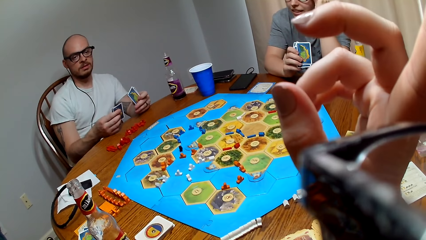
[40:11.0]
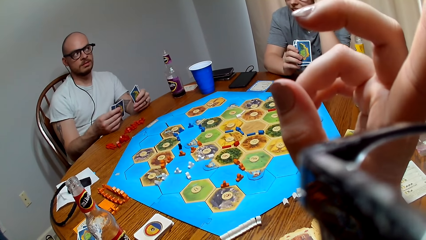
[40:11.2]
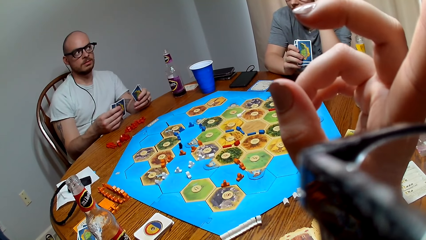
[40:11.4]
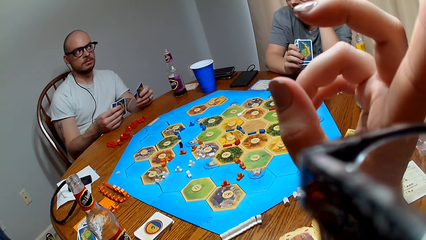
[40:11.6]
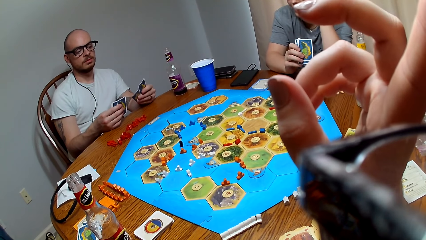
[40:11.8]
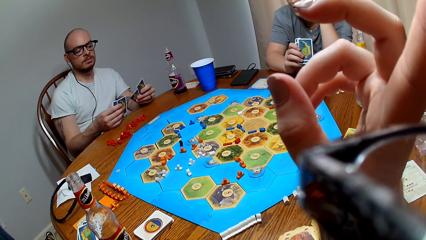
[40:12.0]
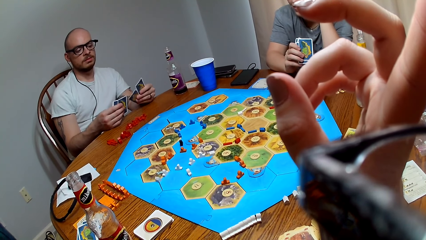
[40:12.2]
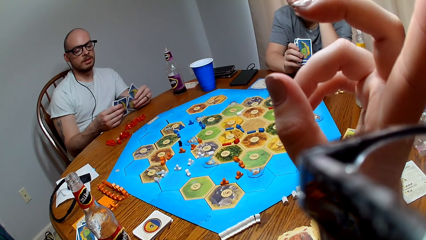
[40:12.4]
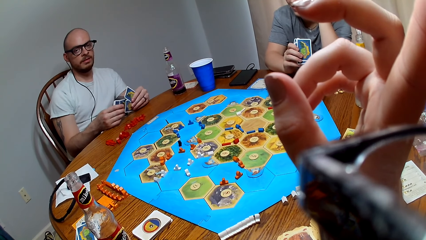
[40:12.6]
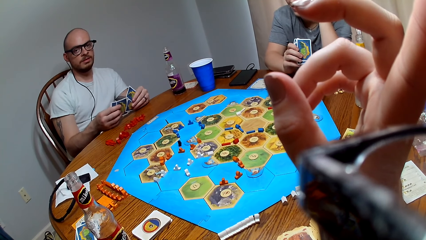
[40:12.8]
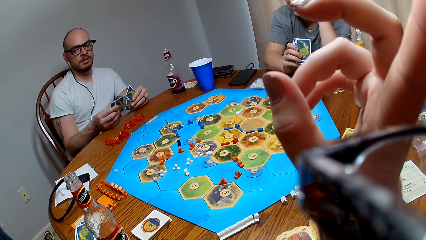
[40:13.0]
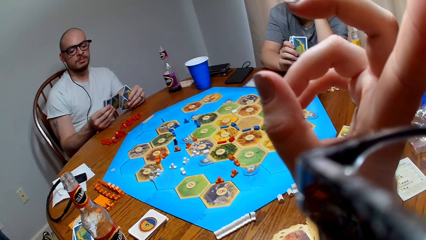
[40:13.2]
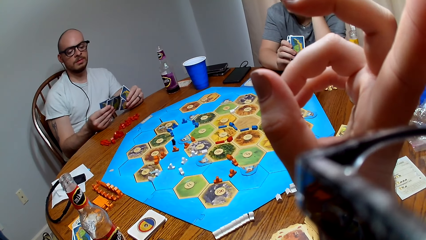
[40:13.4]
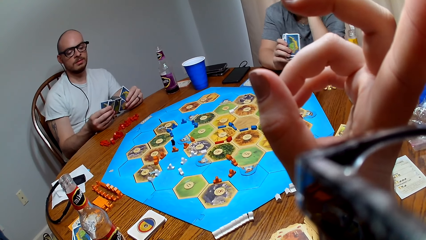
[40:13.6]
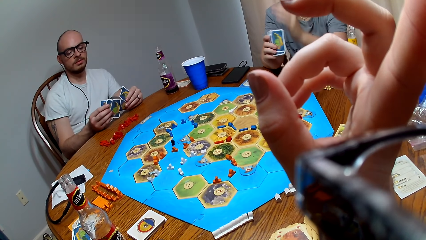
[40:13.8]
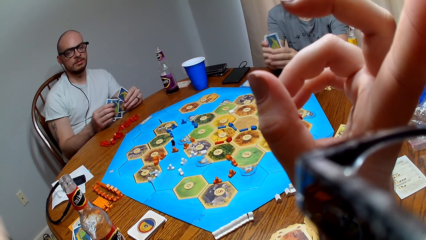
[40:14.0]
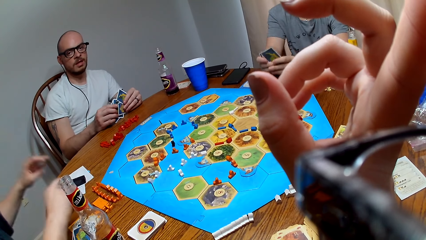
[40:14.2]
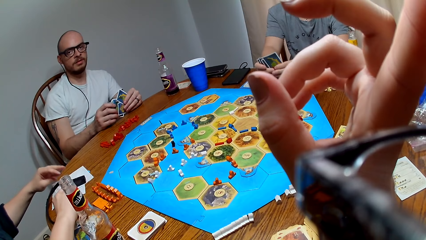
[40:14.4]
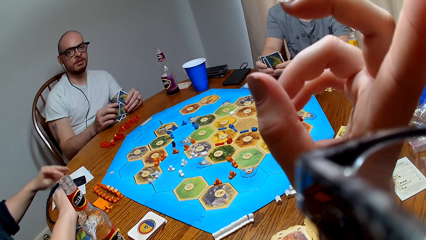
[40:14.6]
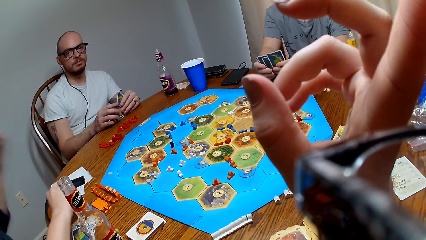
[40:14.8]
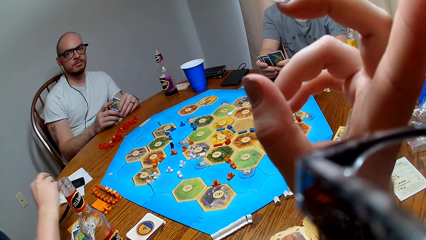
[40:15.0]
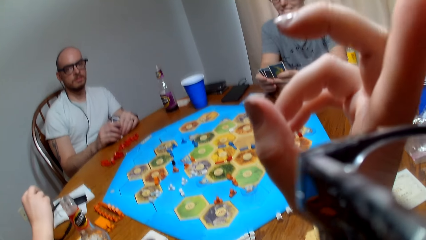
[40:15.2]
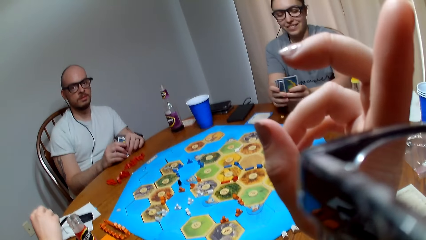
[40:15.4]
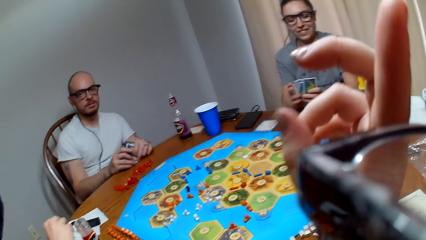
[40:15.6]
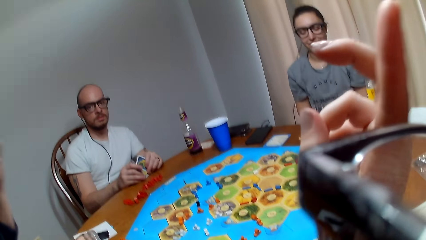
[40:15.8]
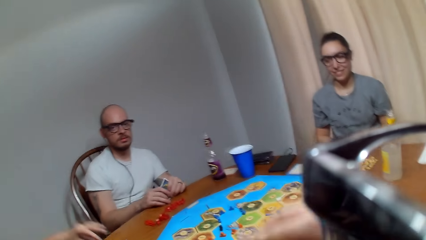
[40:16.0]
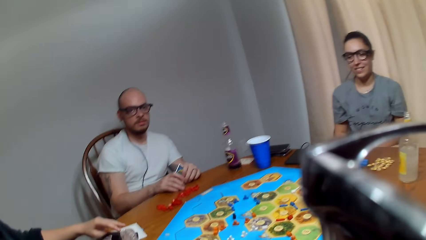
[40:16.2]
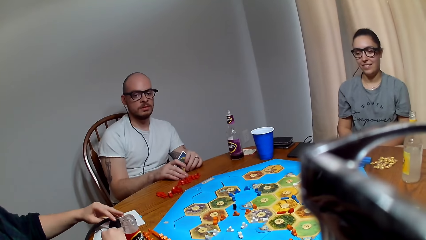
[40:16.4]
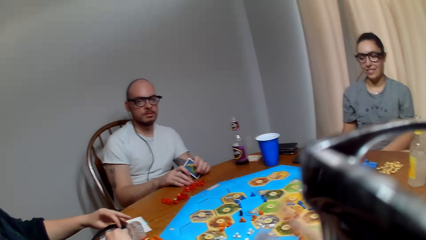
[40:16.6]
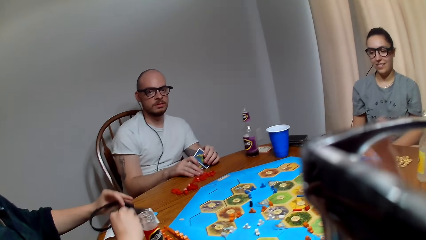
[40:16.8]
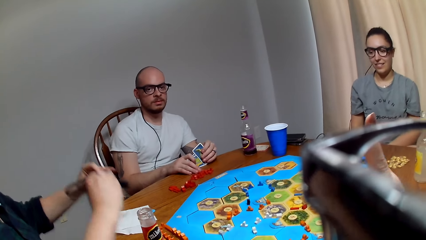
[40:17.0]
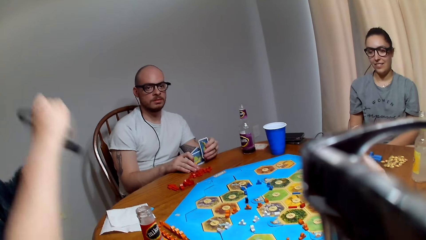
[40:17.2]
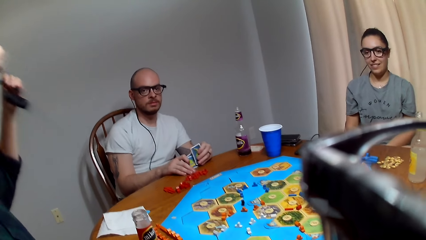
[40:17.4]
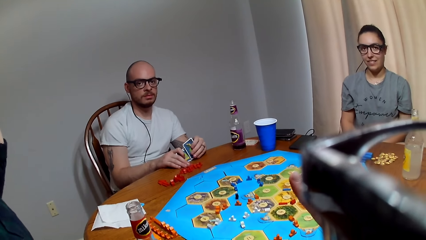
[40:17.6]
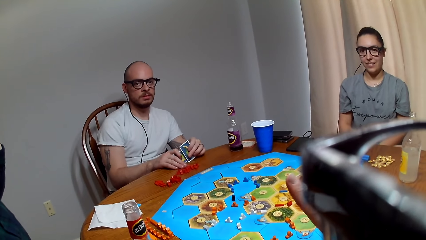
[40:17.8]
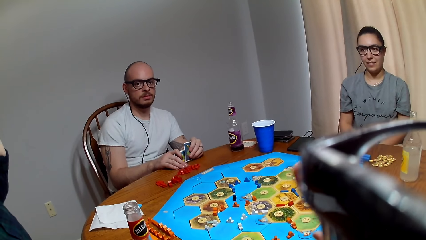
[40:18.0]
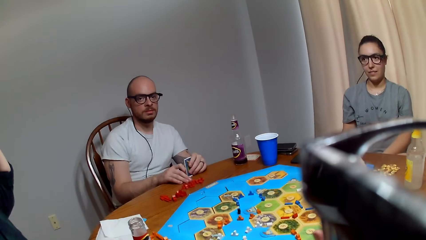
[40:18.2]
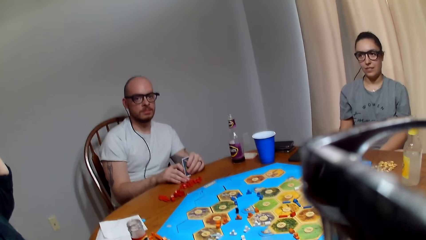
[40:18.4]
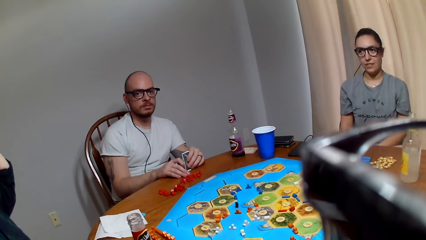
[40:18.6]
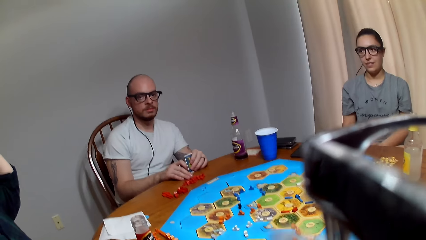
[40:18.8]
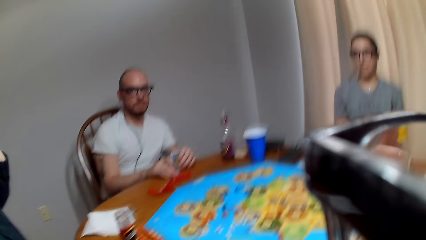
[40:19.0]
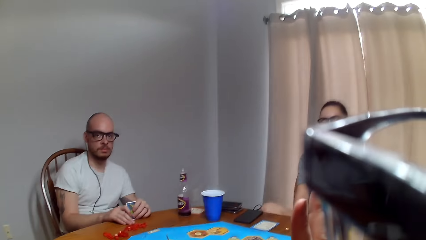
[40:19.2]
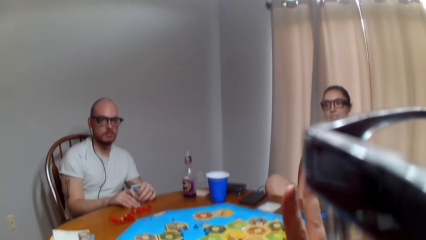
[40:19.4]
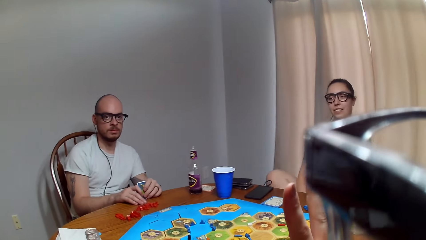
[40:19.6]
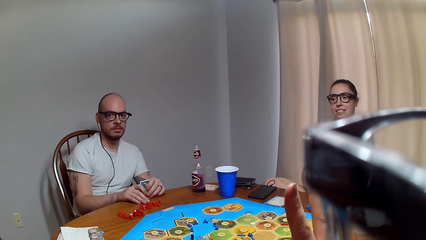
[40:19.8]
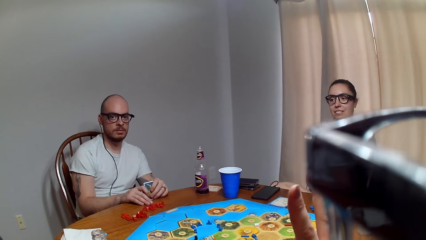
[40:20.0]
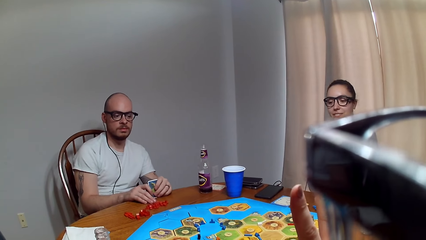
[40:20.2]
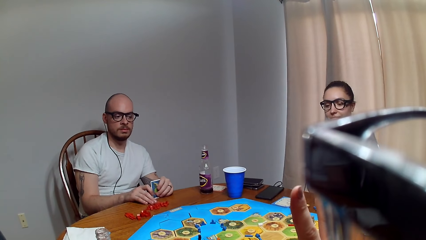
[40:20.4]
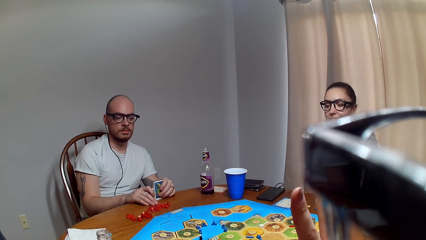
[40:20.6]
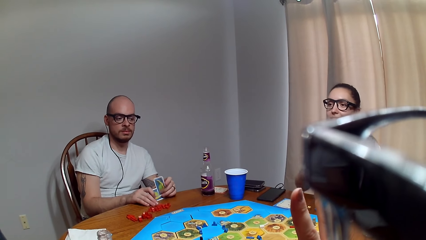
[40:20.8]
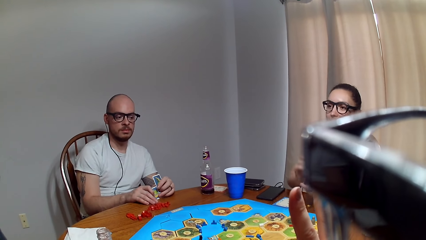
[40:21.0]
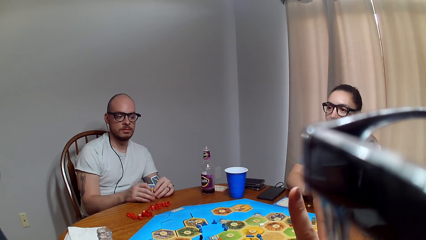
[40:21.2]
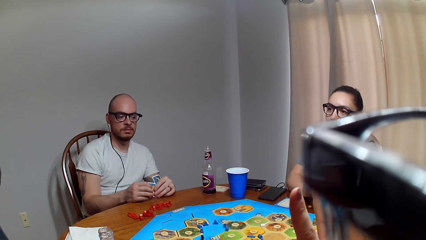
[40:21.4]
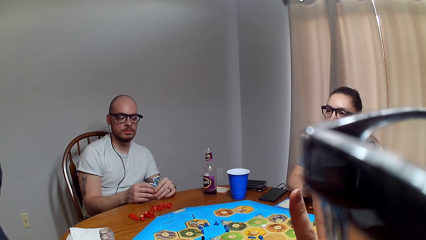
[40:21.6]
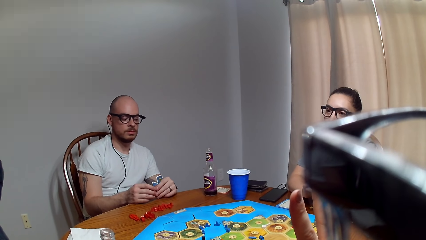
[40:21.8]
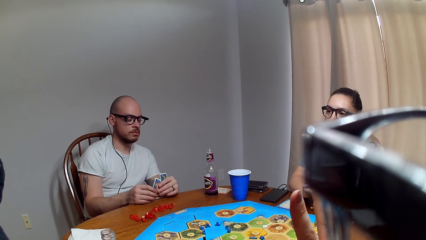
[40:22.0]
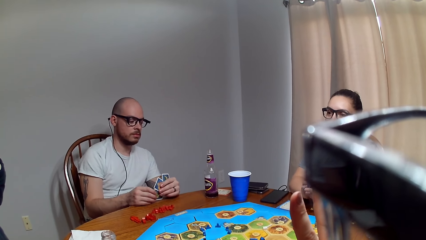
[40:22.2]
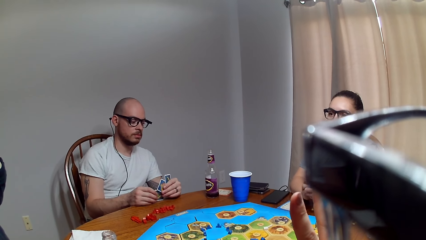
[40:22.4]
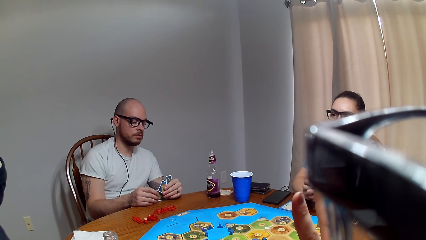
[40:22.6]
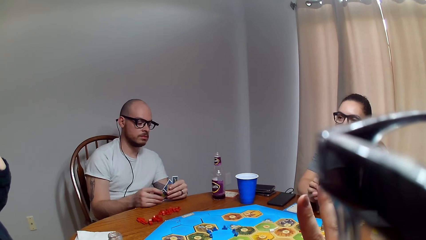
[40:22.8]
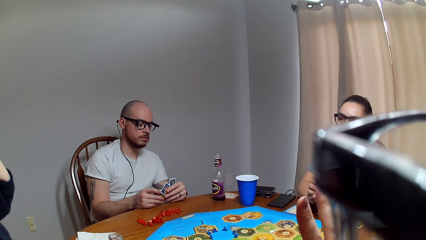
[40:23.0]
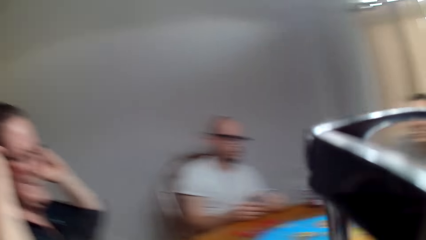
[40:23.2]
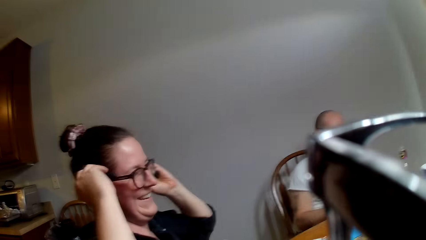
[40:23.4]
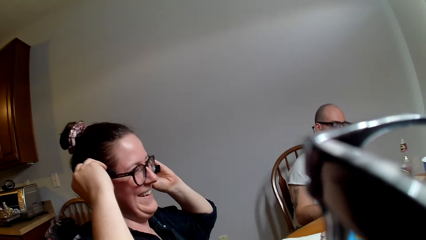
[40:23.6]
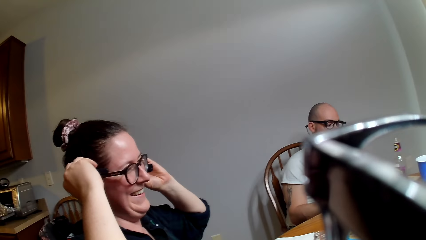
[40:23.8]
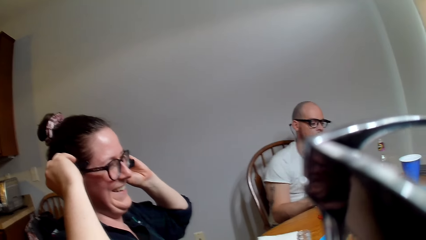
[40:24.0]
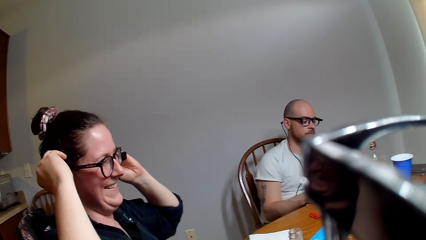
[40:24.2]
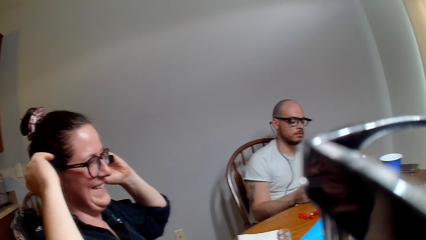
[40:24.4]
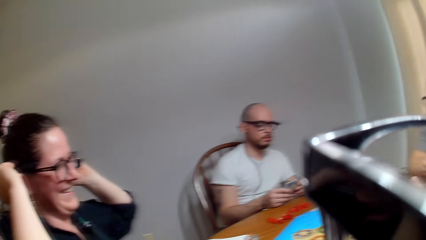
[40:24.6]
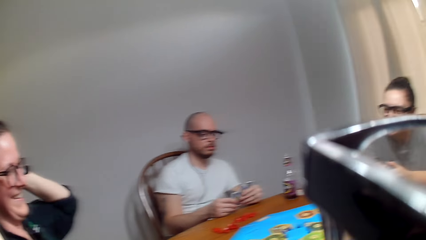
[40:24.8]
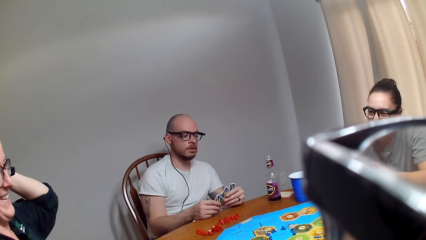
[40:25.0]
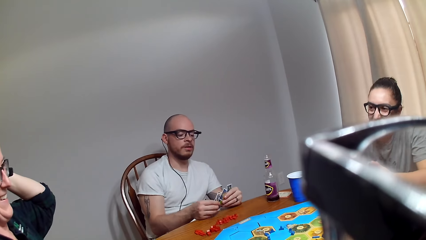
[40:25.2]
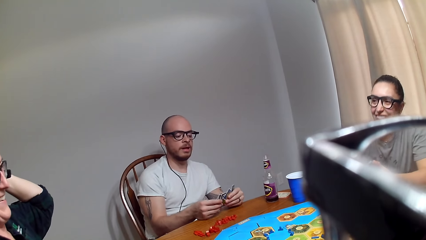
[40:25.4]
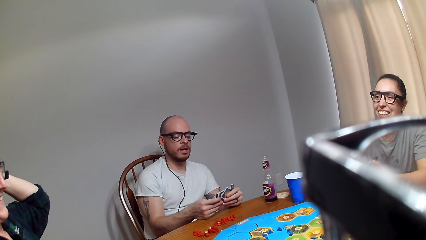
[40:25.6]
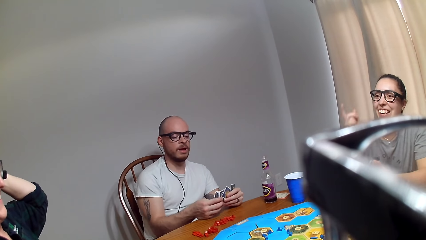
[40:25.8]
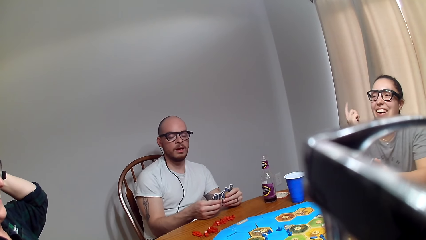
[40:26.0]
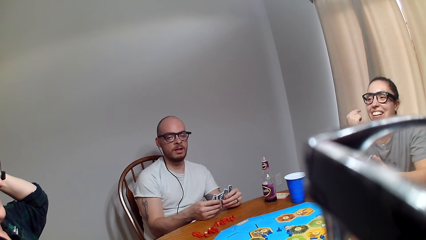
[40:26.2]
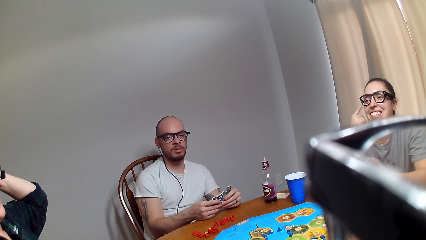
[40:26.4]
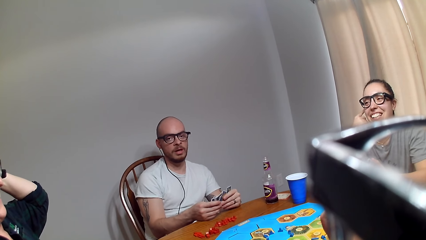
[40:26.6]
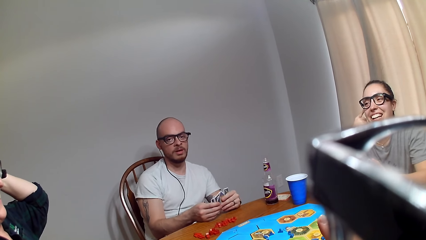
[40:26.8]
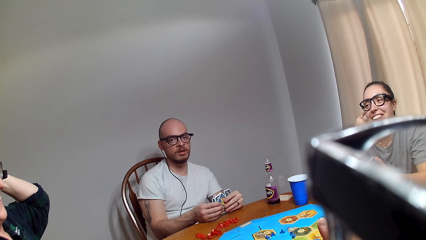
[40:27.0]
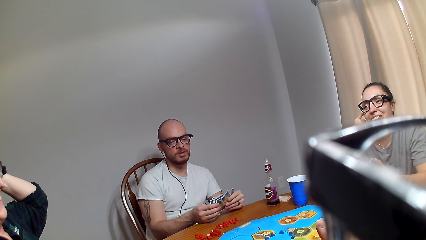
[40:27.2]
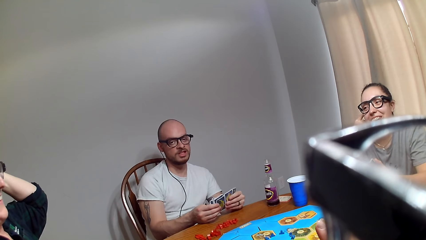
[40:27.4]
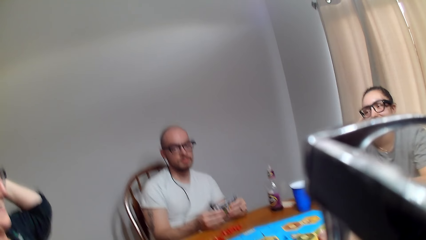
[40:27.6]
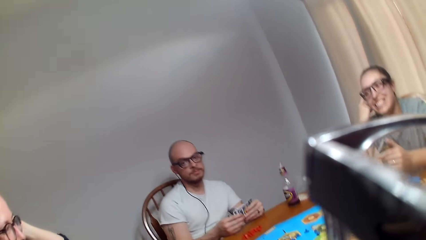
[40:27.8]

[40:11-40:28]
A man shuffles the cards and talks to the camera wearer. The camera wearer speaks to the man. A woman picks up the camera on the napkin and places the camera around her head. The camera wearer converses with the man. Another woman speaks to the first woman. The first woman fixes the camera around her head. The man speaks to the camera wearer. The other woman talks to the first woman.
